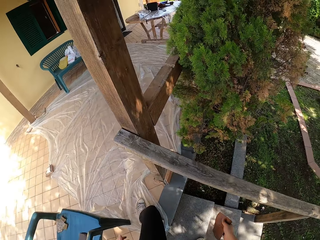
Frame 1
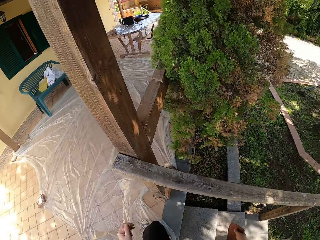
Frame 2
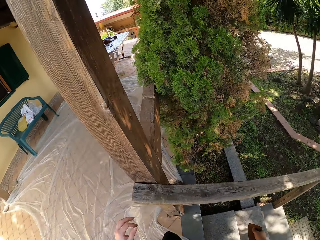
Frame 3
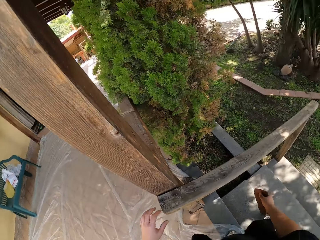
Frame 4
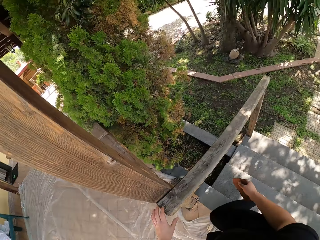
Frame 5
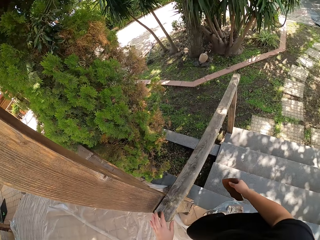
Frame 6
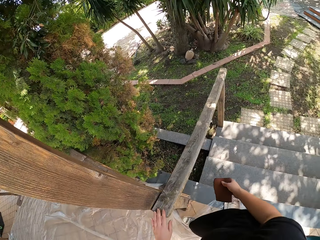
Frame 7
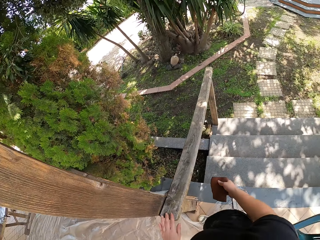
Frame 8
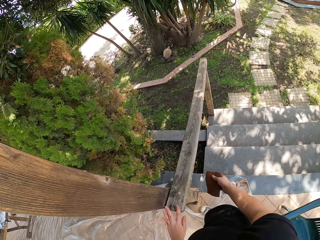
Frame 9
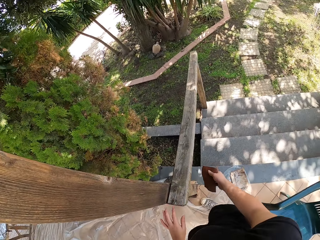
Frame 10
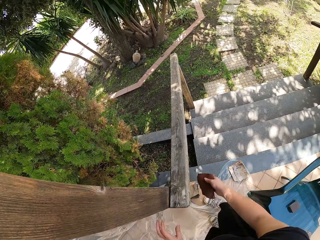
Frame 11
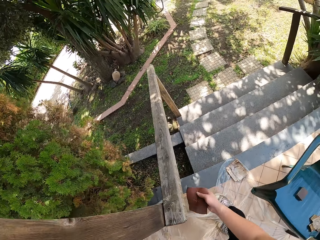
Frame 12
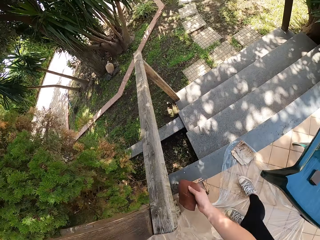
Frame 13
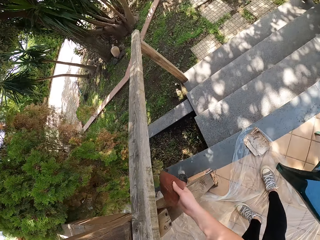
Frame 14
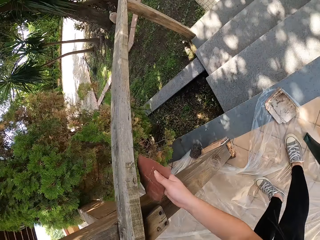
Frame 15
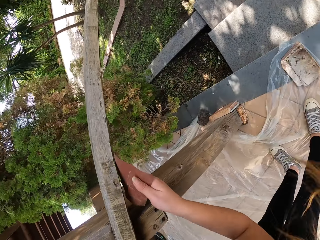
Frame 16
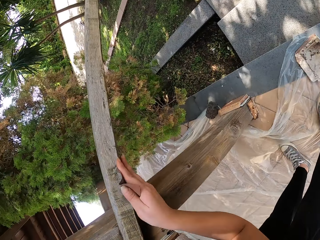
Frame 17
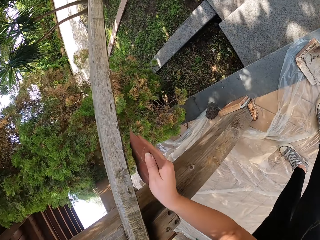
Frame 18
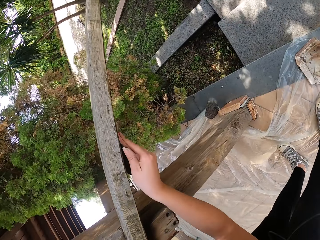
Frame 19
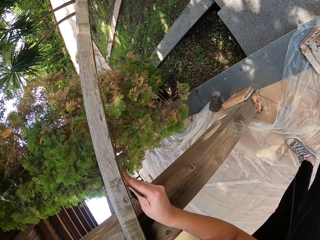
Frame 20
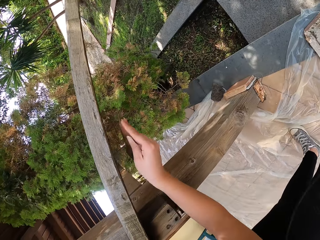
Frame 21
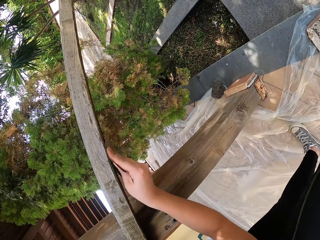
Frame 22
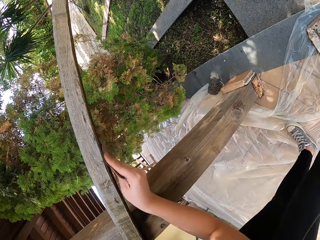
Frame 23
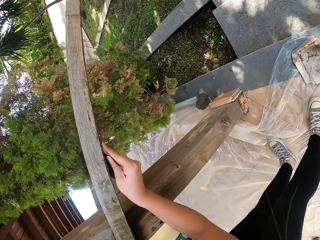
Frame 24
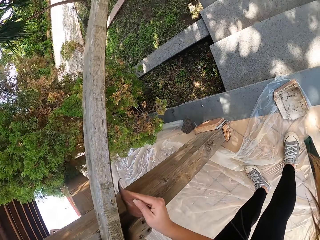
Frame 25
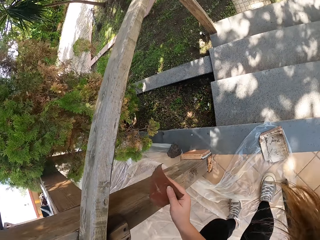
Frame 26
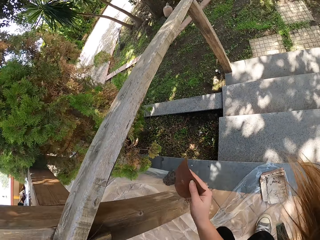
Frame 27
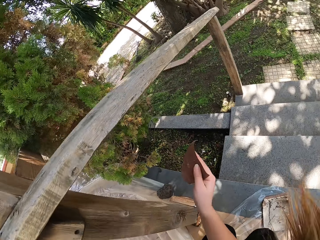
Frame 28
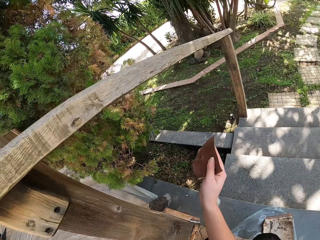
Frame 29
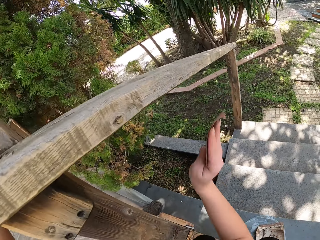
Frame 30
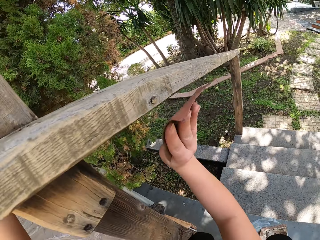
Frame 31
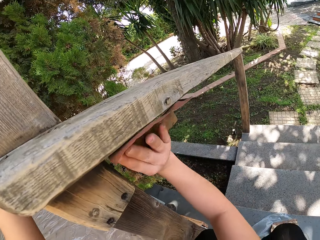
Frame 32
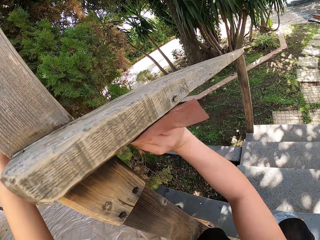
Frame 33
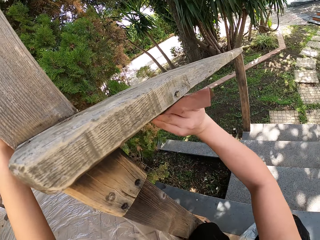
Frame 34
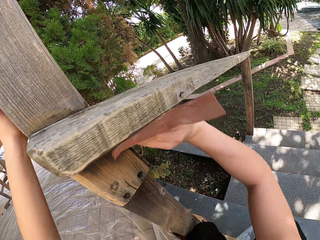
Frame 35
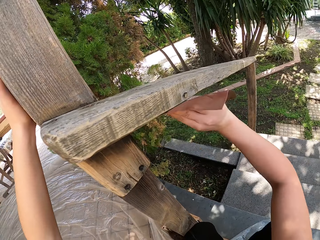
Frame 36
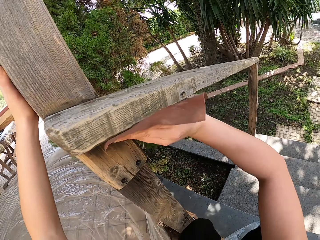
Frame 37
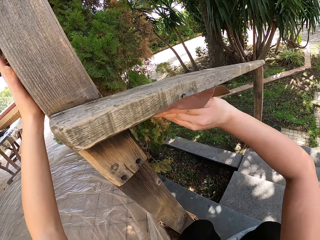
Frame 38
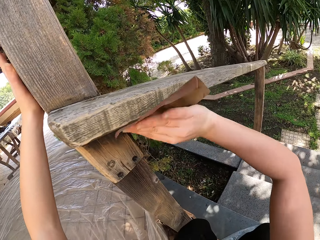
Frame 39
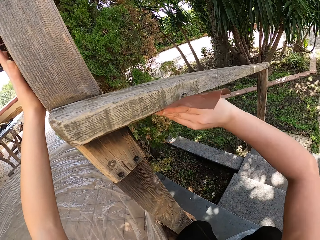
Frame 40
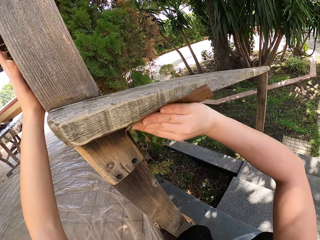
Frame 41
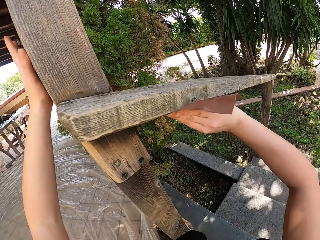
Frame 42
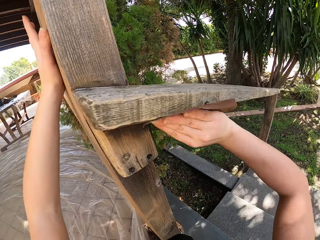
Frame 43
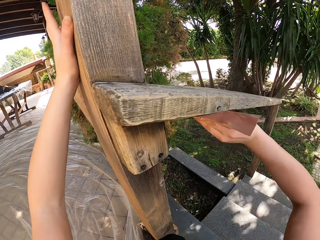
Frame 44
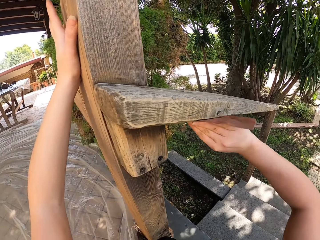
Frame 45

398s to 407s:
The camera wearer stands up. She puts her left hand on the railing. She sandpapers the bottom of the handrail with her right hand.

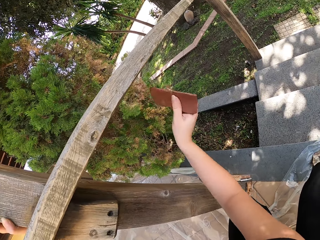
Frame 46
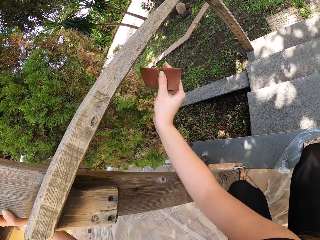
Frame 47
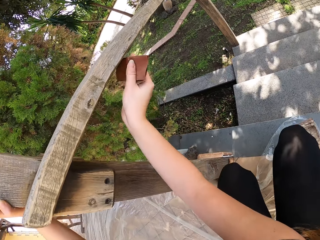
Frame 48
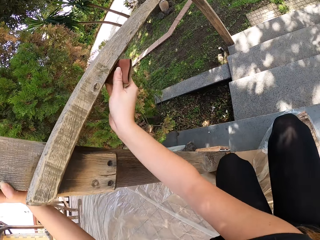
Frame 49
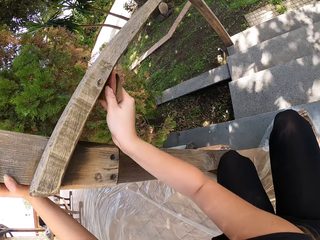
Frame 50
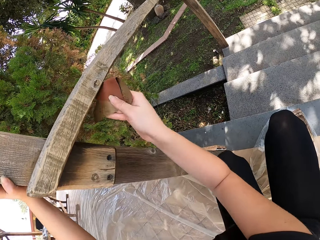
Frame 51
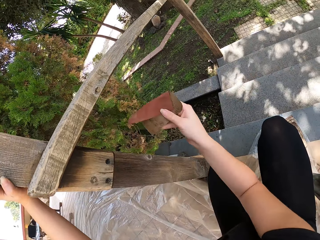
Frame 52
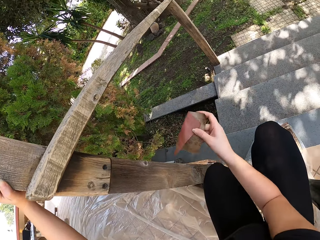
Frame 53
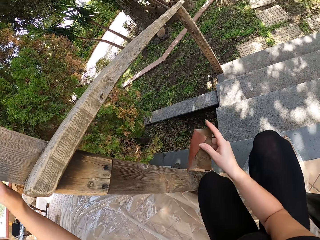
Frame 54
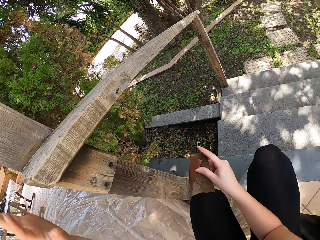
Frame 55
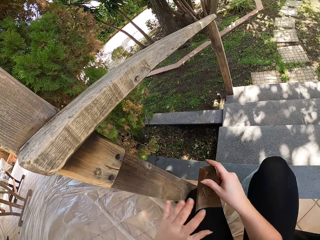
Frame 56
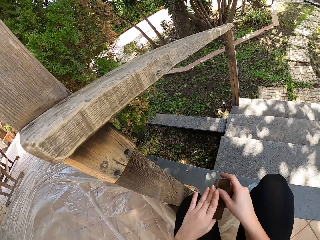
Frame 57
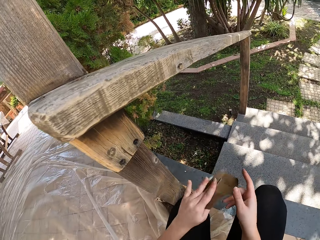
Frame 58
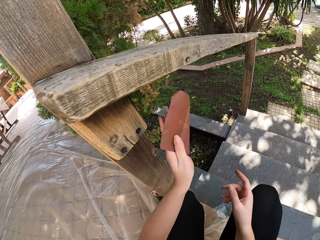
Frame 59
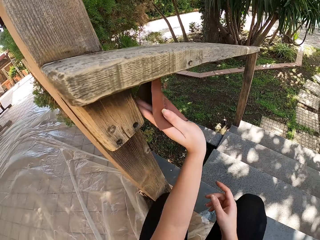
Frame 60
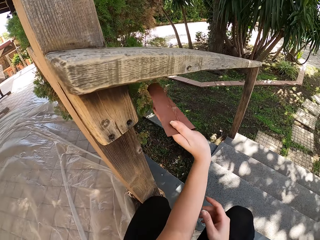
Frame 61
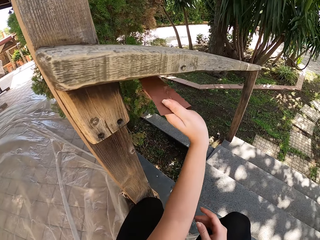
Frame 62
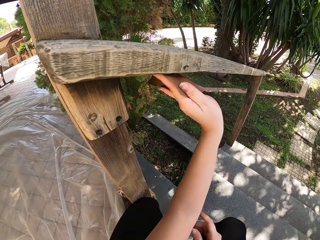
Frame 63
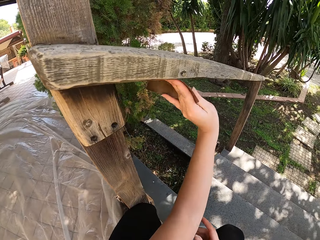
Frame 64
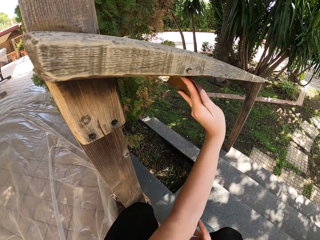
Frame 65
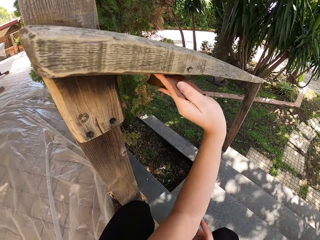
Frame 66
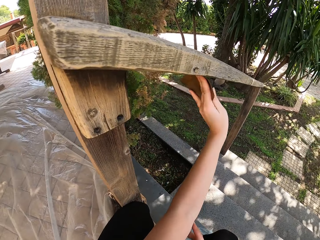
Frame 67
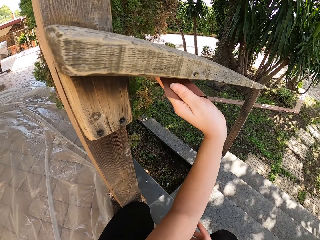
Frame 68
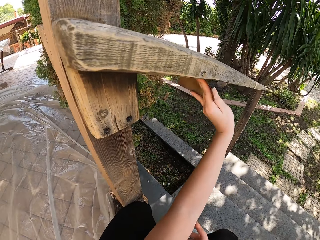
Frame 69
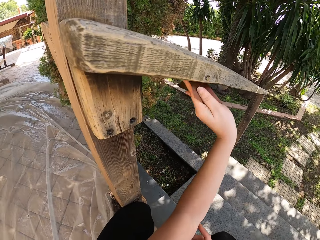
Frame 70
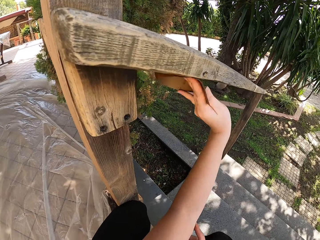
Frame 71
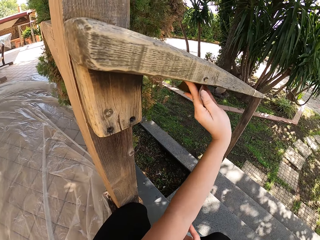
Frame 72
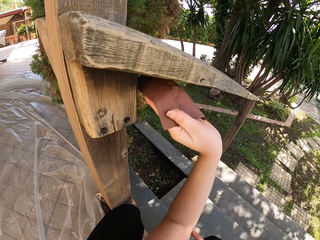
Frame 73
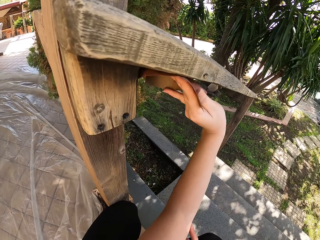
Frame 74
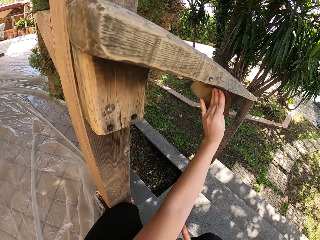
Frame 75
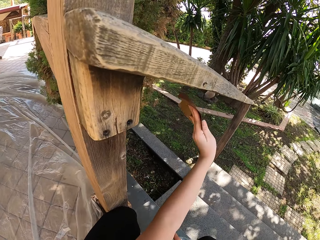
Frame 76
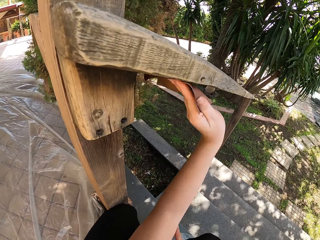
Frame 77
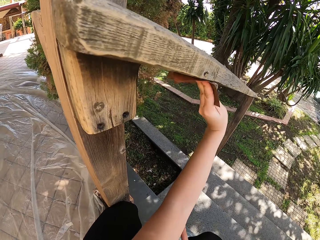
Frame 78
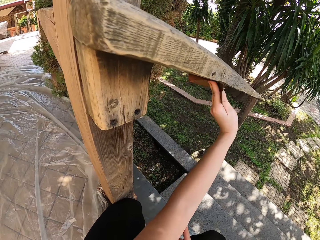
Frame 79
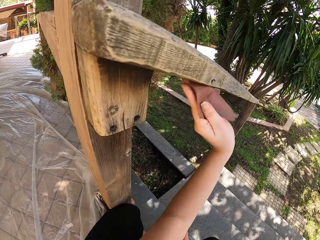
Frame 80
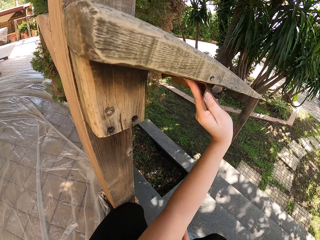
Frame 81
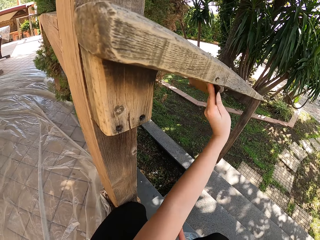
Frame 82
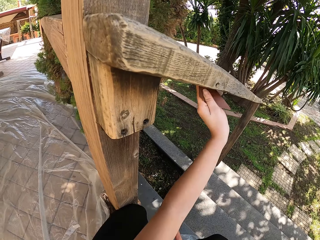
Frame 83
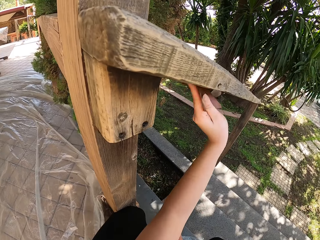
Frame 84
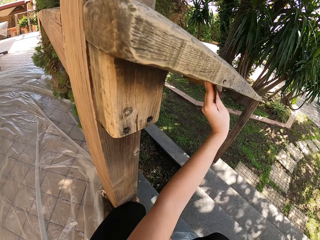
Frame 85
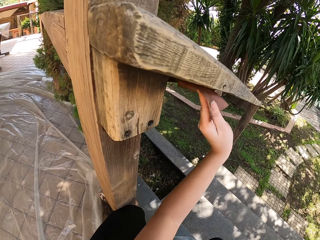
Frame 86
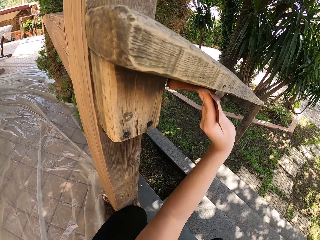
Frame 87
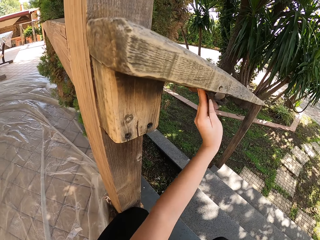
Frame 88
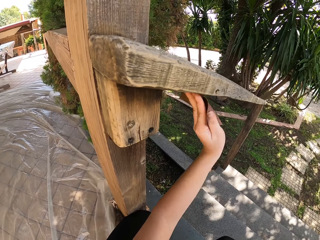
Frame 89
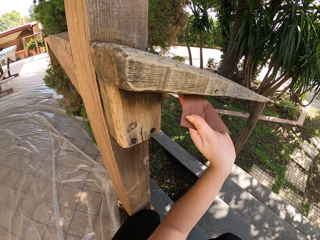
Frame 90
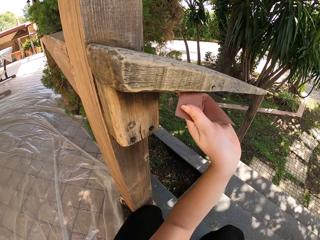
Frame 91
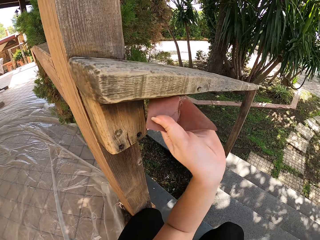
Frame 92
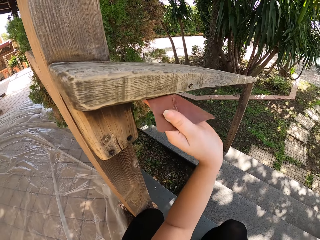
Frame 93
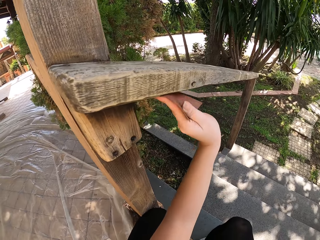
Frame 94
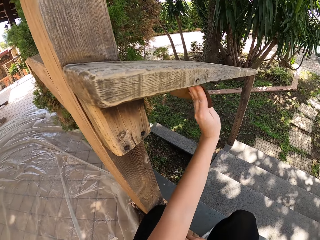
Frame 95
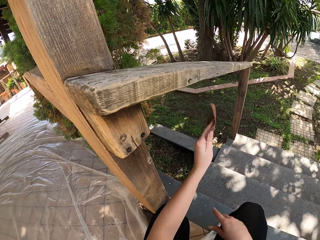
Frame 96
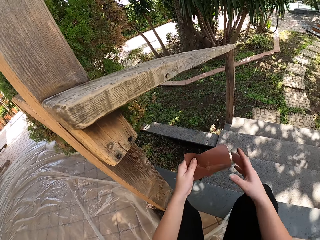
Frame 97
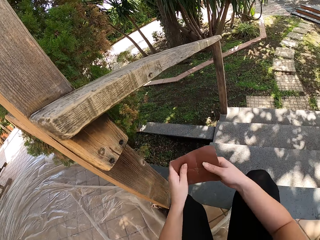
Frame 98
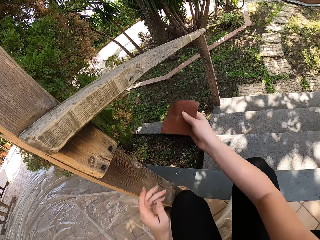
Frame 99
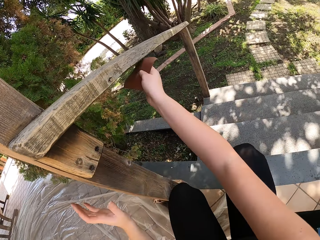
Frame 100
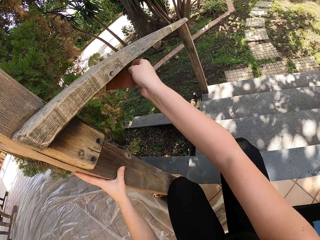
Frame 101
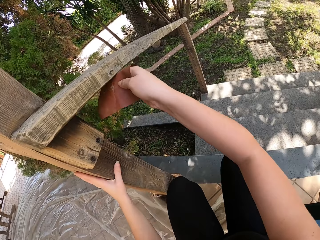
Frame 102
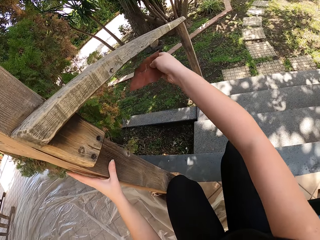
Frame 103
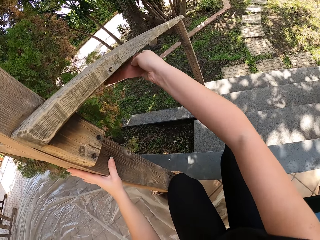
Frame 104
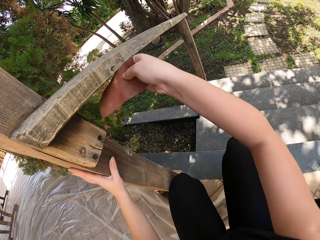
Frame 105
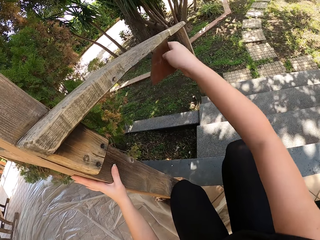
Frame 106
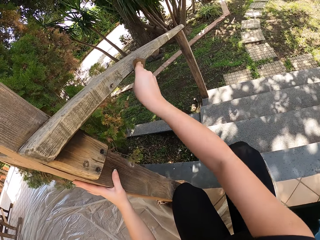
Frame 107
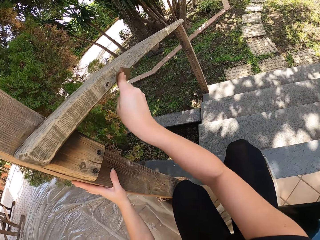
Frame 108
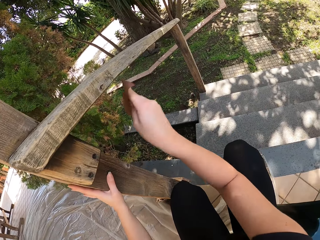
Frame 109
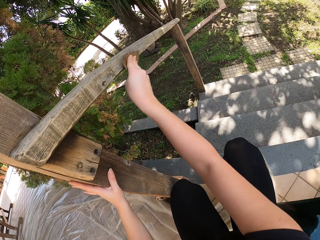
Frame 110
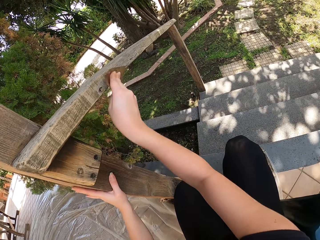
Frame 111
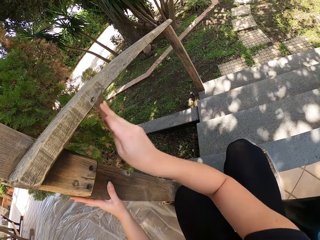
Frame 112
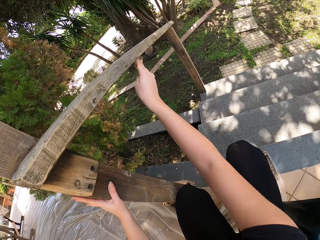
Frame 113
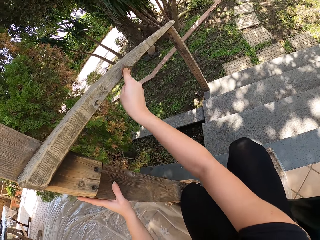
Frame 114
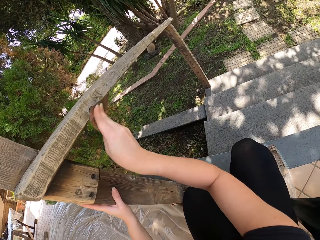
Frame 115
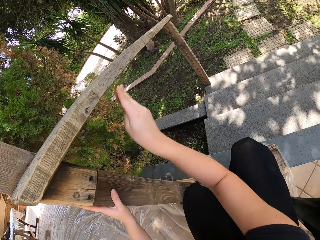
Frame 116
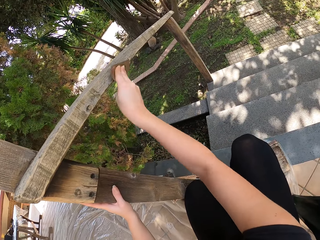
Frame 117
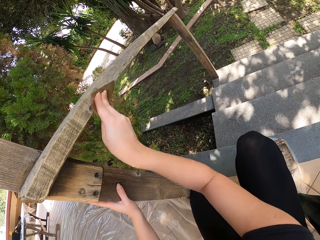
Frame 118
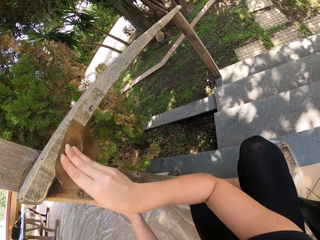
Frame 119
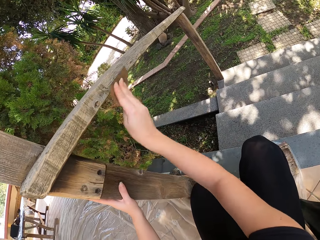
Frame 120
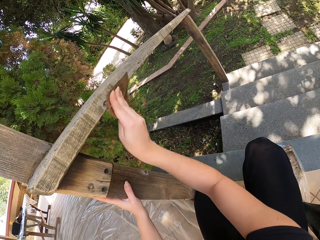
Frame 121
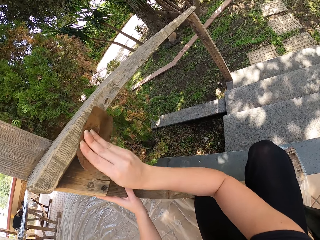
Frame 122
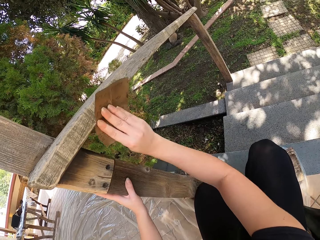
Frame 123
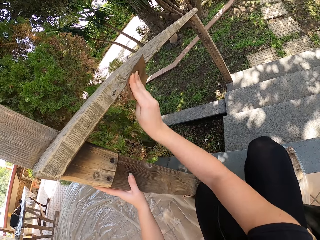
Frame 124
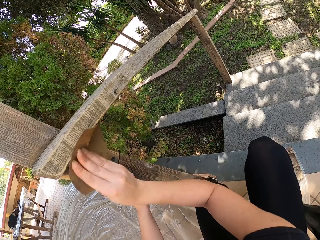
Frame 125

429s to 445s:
The camera wearer takes the sandpaper with her left hand from her right hand. She sandpapers the bottom of the handrail with her left hand. She takes the sandpaper from her left hand with her right hand. She sandpapers the bottom and side of the handrail with her right hand.
